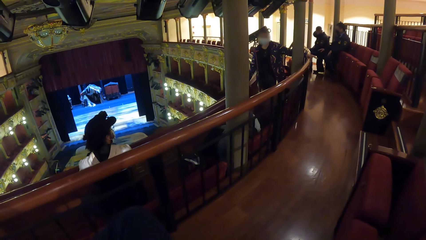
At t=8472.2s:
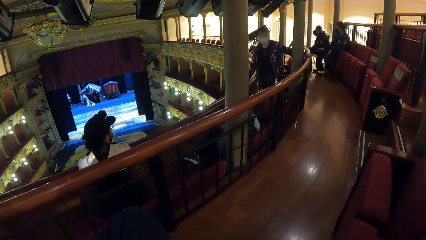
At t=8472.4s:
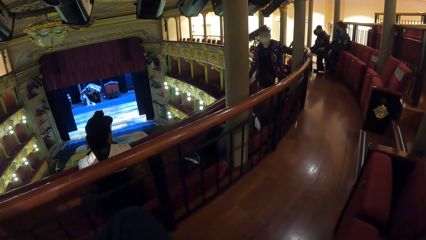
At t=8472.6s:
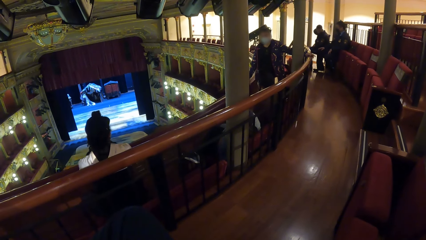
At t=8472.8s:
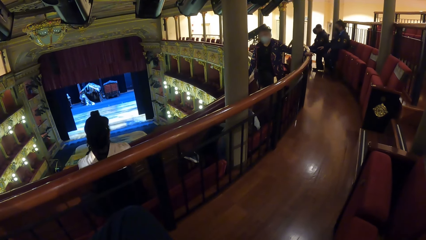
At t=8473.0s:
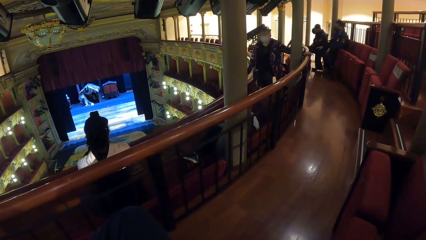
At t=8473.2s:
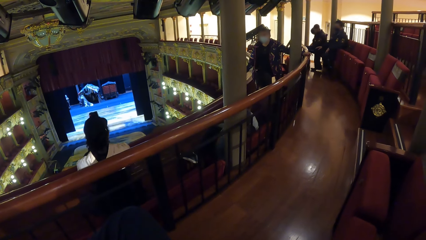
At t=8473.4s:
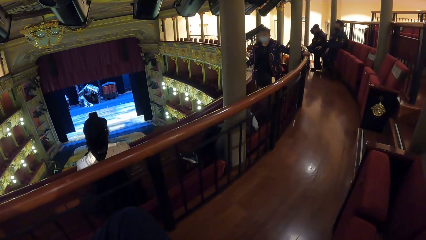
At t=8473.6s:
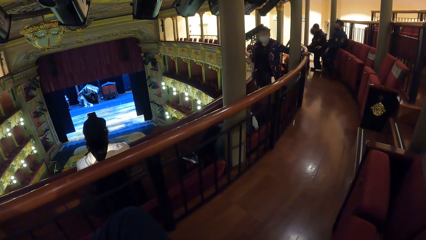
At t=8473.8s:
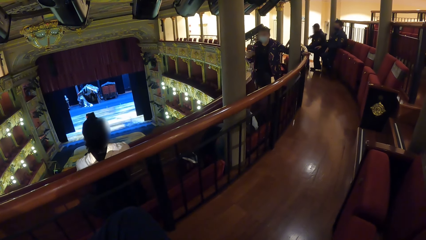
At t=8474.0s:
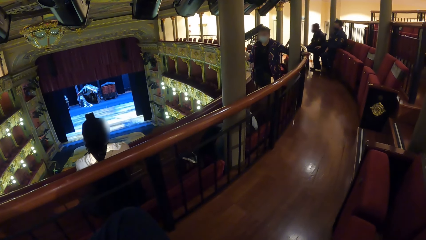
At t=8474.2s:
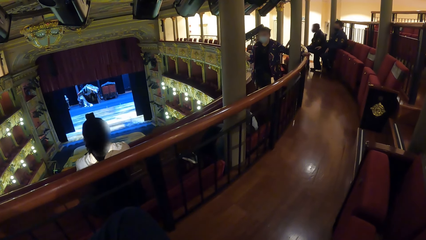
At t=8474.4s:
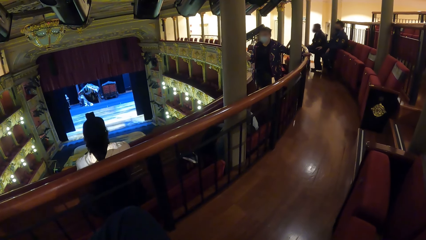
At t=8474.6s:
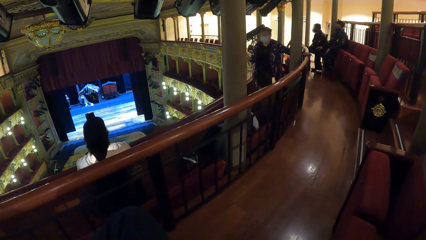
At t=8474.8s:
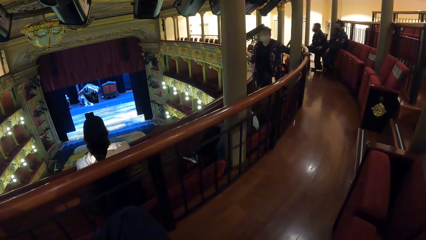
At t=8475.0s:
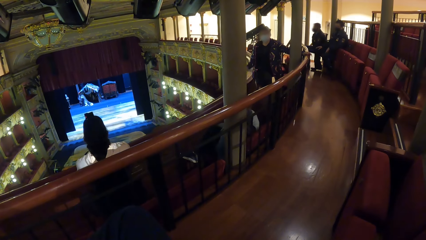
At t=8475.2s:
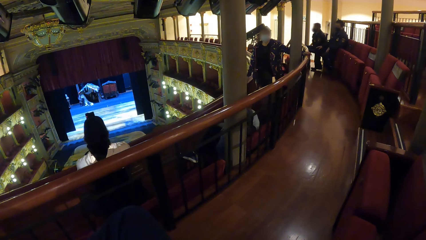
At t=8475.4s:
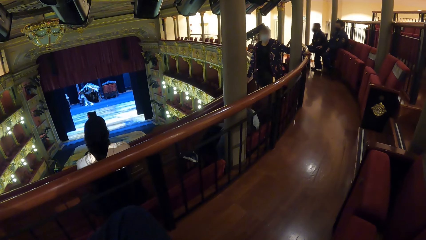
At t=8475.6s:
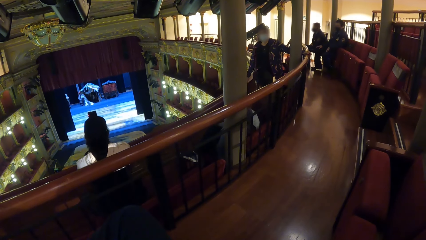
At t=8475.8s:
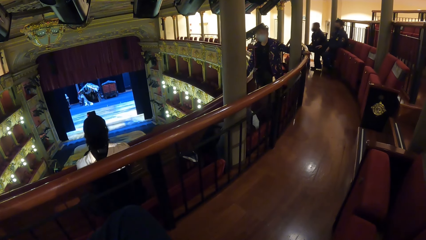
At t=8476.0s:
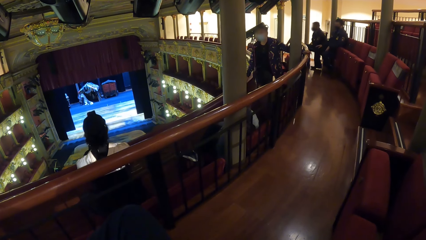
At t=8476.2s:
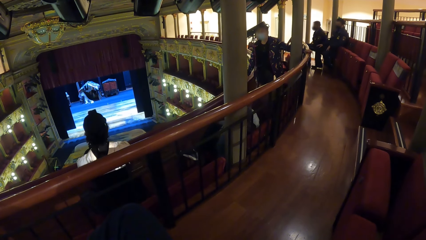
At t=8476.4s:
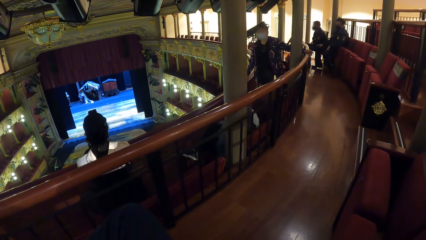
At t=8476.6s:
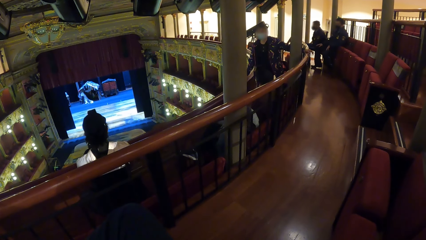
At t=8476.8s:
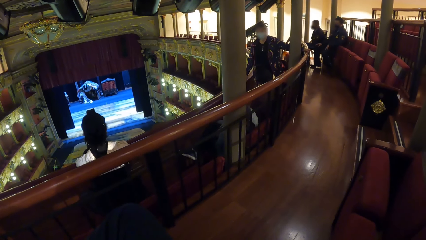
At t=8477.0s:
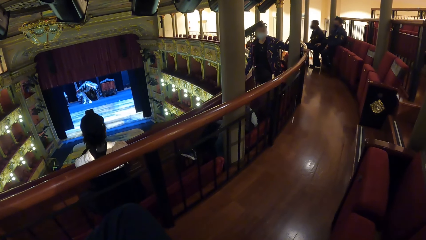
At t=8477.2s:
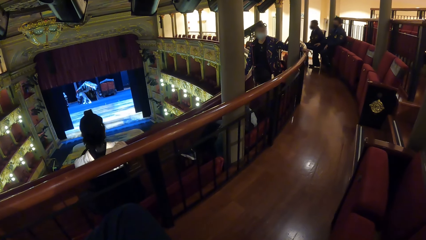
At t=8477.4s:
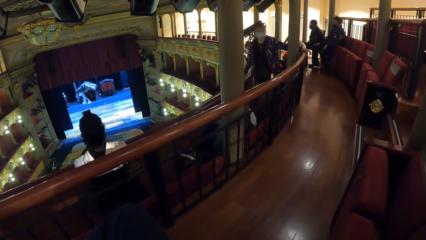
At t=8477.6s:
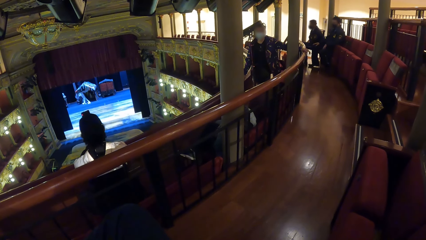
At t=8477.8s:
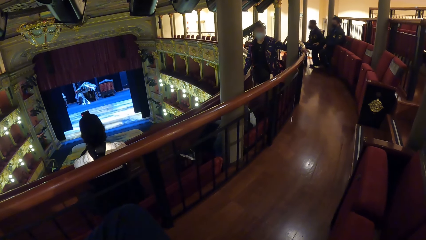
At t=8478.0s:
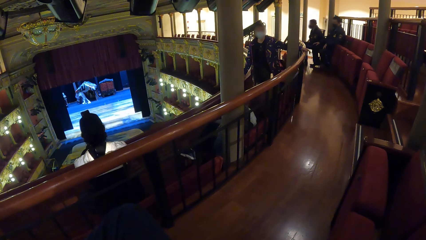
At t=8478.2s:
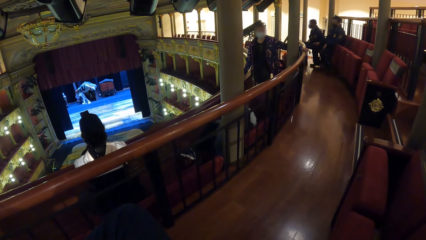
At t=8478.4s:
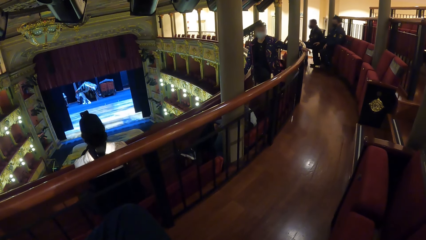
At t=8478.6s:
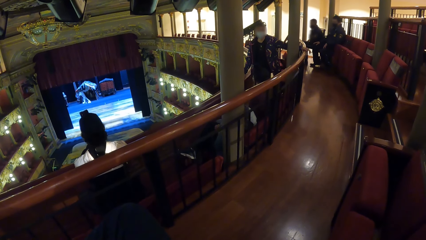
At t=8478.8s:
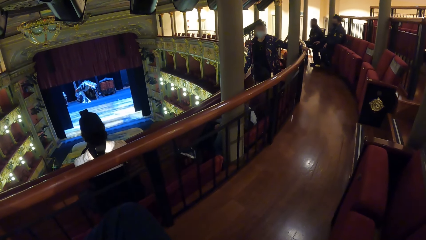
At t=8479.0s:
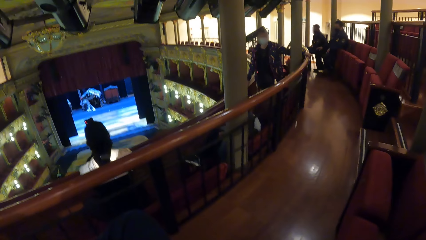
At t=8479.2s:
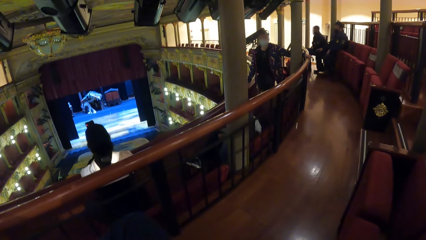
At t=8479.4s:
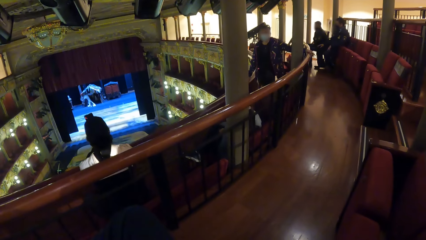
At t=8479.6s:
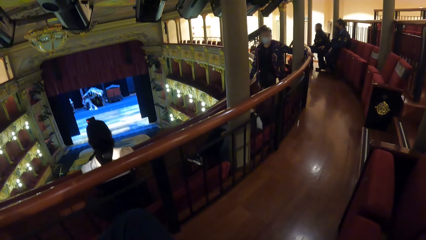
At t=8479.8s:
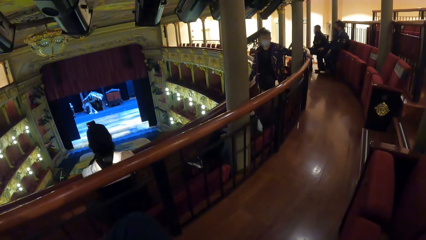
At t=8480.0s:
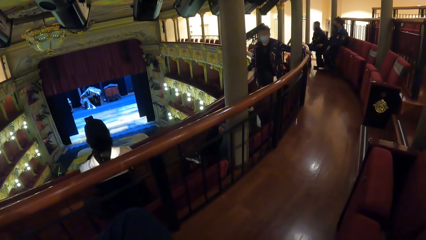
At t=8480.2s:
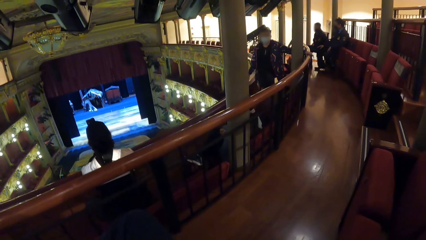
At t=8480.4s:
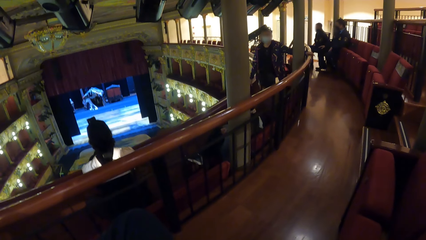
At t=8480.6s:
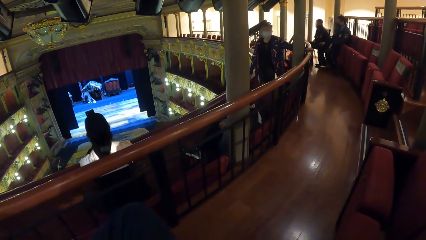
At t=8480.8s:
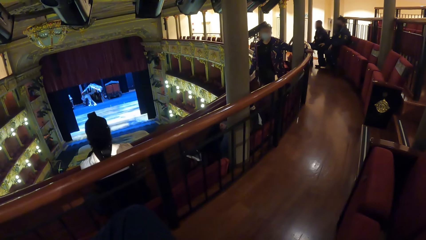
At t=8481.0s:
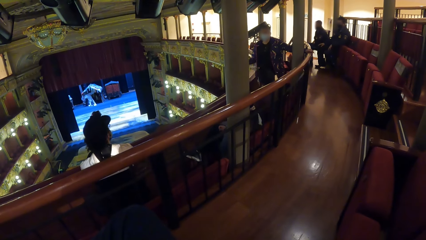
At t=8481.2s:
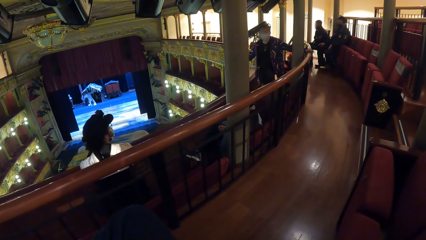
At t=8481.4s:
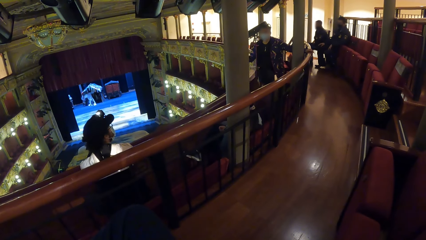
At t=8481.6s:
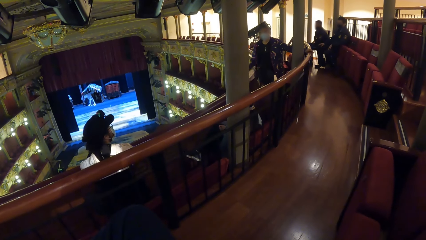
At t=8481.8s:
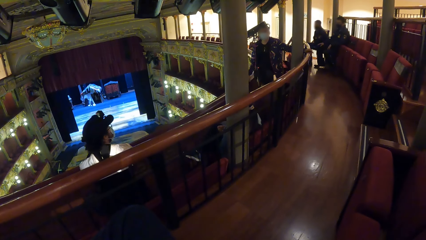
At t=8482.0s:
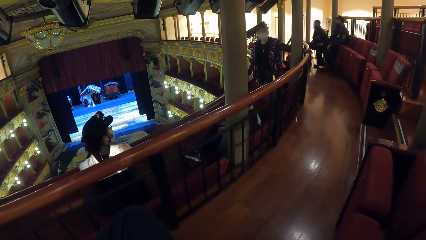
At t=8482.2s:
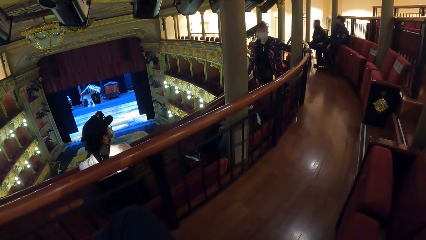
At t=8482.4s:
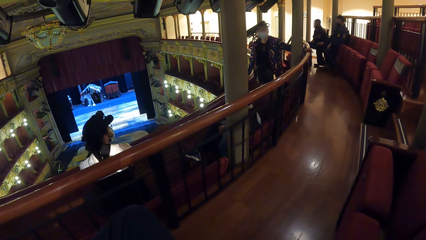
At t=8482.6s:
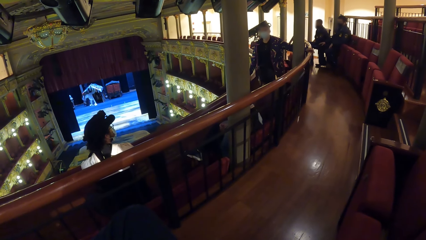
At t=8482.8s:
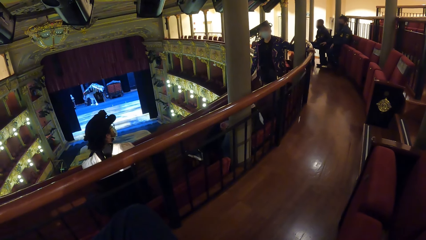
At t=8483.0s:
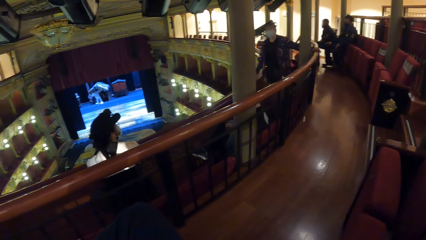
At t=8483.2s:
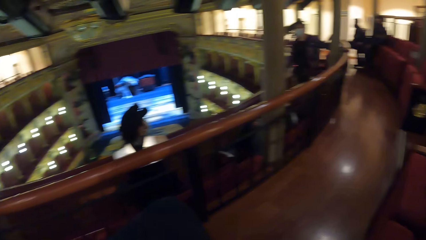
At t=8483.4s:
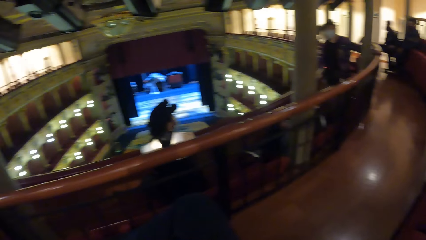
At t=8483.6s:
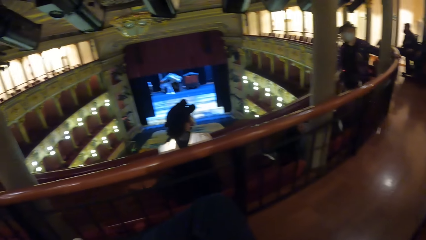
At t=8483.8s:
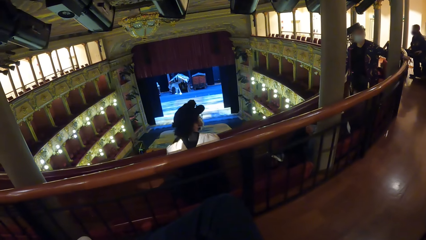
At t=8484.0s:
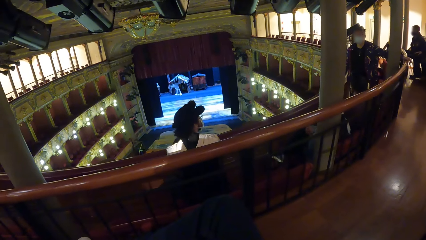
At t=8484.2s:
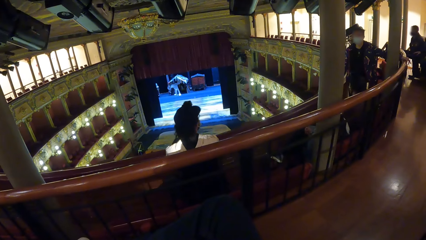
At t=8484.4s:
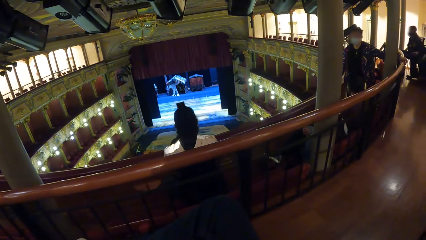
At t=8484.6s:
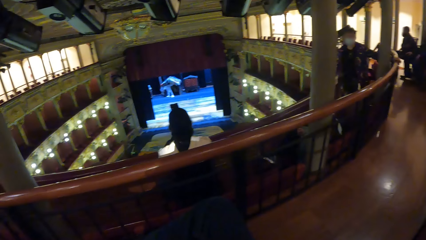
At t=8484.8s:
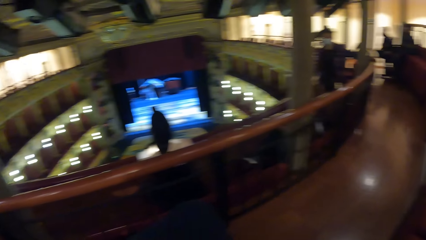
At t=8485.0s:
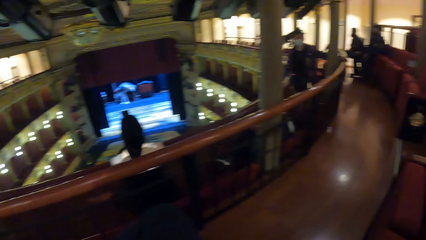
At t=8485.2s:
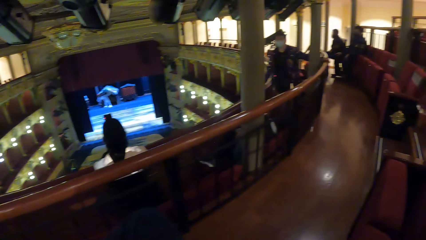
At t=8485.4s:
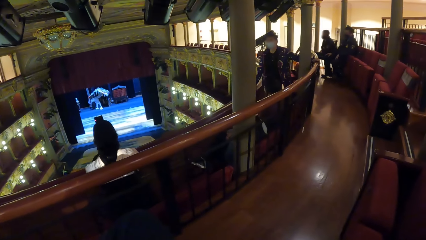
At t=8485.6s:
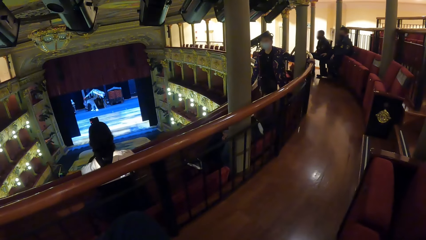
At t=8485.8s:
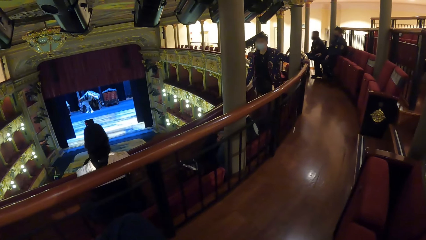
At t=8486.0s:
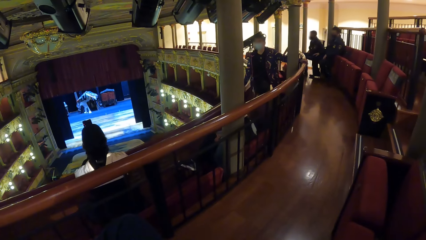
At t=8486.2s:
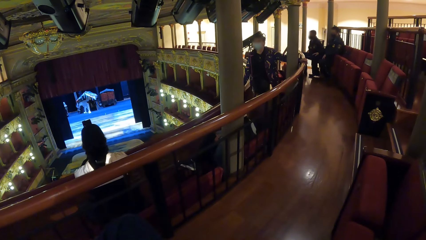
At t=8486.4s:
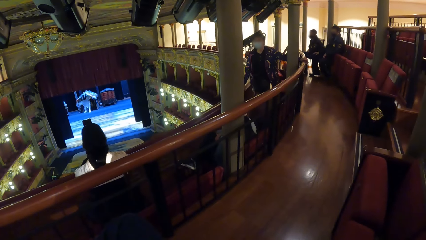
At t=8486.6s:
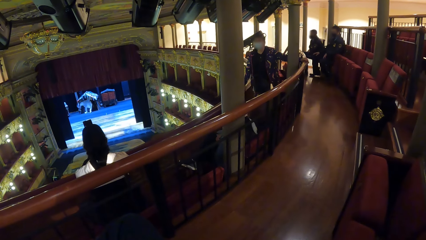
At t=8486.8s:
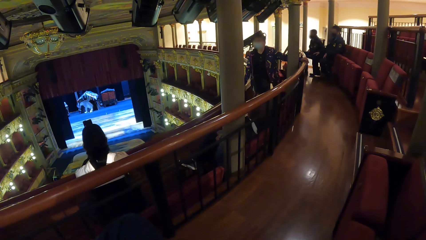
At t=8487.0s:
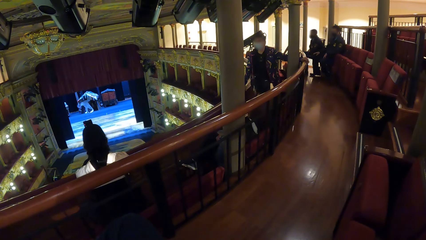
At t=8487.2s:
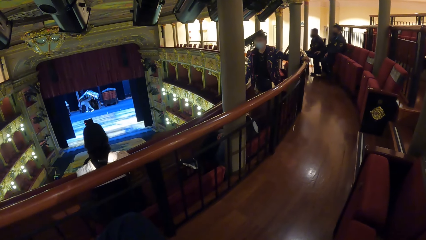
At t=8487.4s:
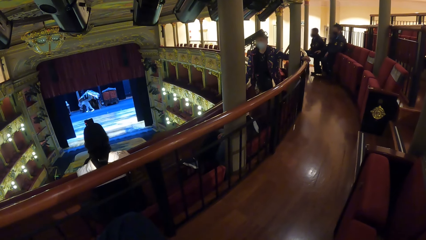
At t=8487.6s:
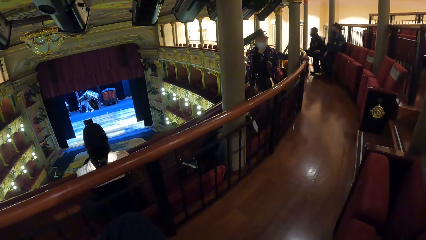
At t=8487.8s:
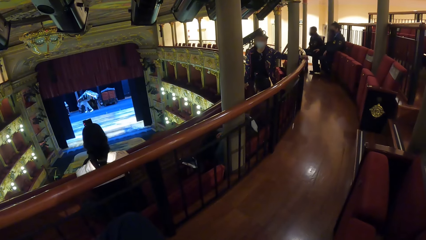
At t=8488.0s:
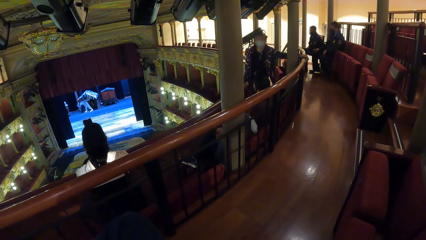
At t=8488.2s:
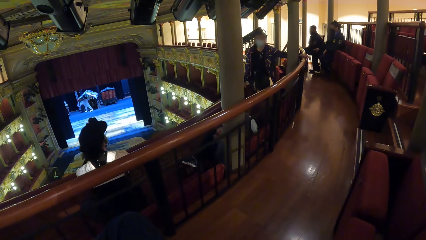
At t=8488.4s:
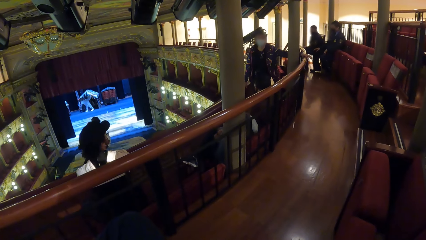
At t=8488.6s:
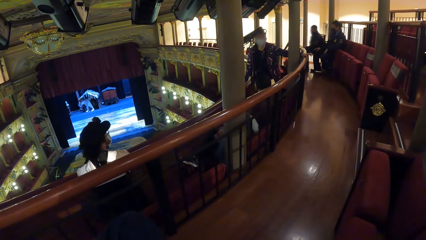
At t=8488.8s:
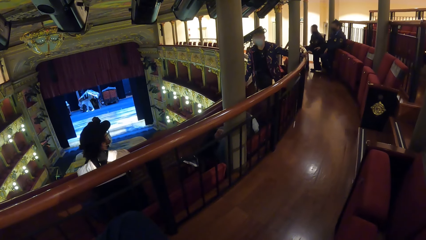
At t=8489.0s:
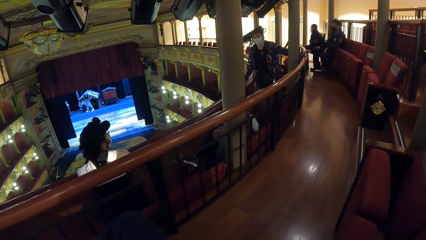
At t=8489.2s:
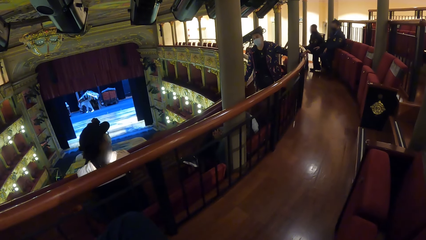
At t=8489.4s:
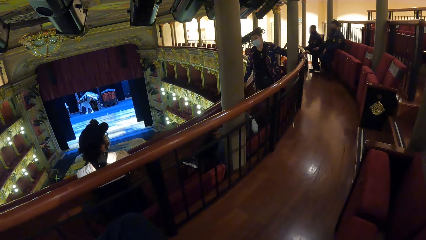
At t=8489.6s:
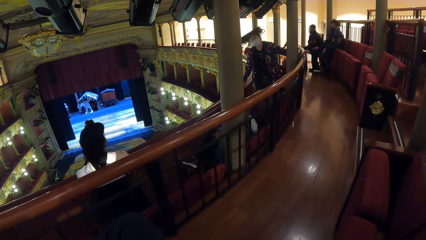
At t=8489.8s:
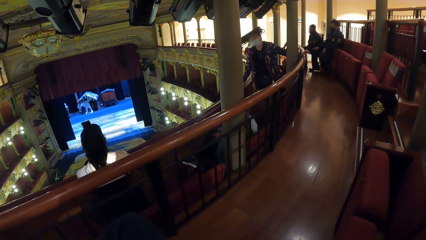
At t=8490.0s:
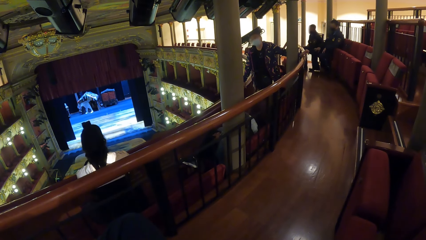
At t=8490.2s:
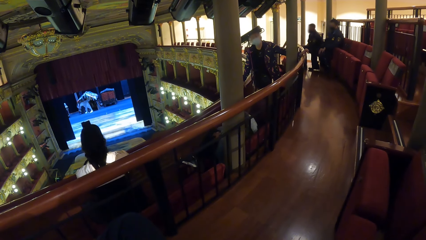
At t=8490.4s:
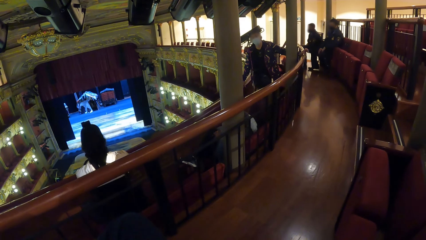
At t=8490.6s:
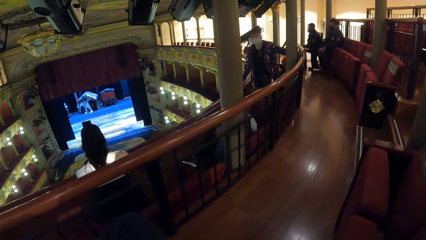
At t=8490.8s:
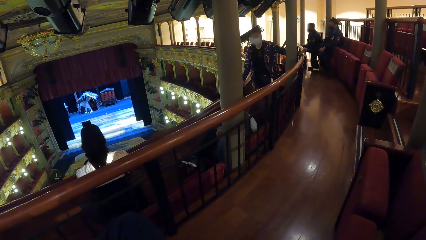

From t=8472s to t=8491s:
The woman gestures with her right hand. The camera wearer looks.
